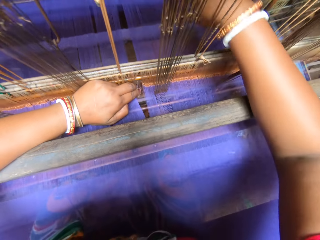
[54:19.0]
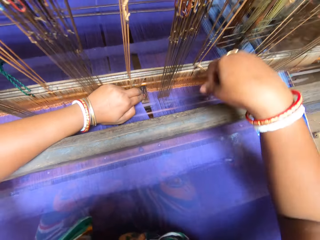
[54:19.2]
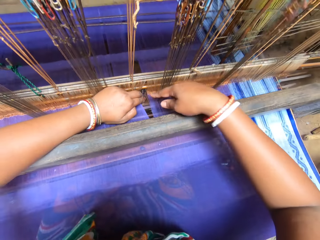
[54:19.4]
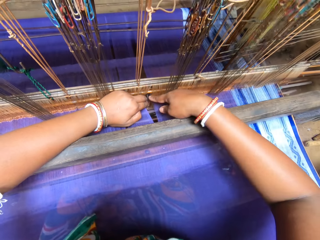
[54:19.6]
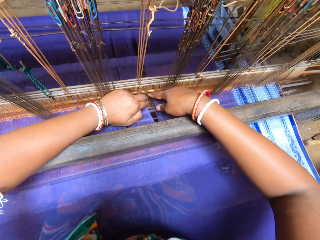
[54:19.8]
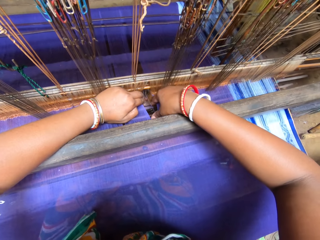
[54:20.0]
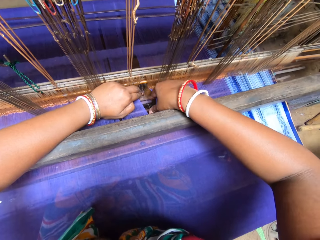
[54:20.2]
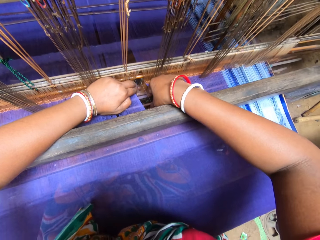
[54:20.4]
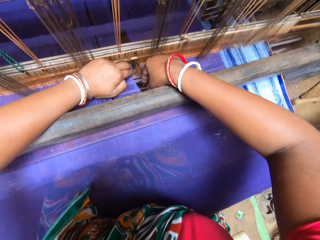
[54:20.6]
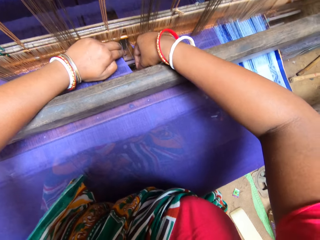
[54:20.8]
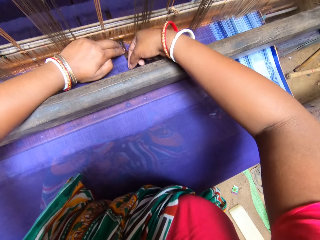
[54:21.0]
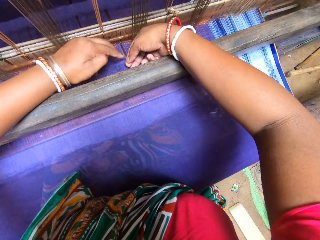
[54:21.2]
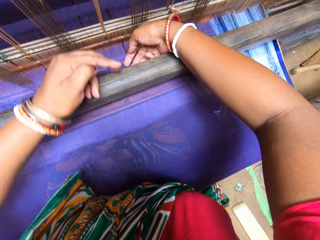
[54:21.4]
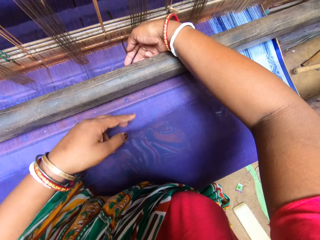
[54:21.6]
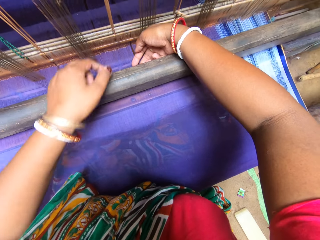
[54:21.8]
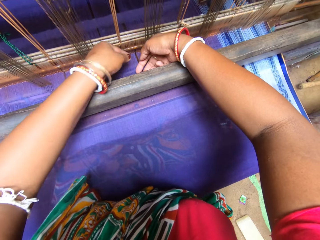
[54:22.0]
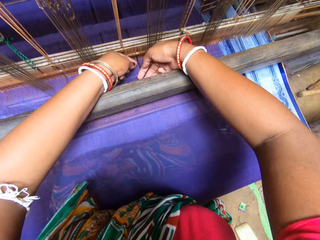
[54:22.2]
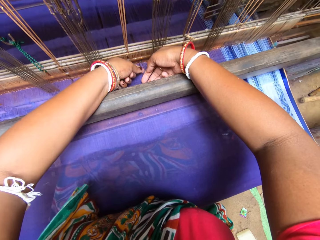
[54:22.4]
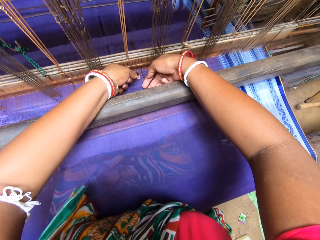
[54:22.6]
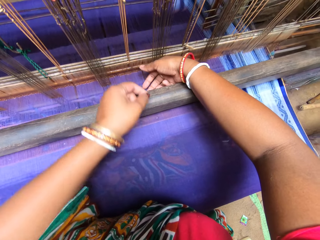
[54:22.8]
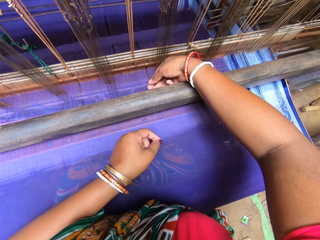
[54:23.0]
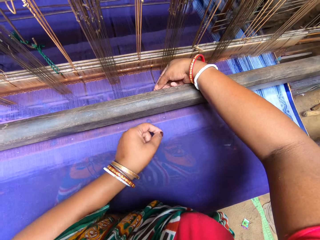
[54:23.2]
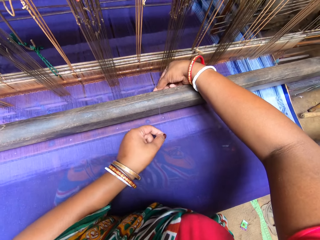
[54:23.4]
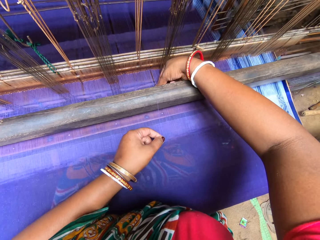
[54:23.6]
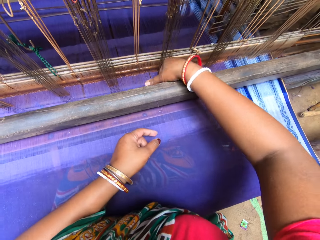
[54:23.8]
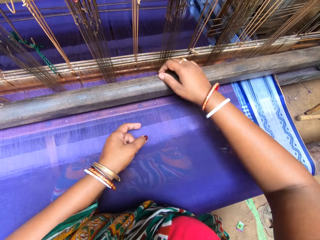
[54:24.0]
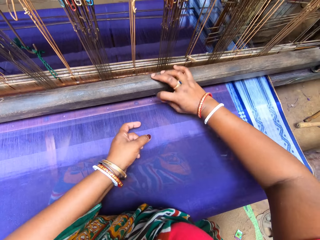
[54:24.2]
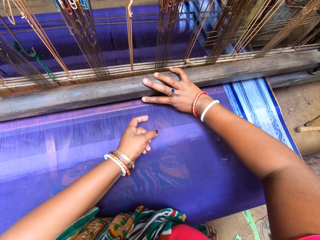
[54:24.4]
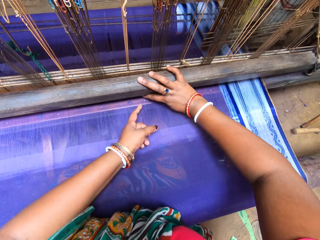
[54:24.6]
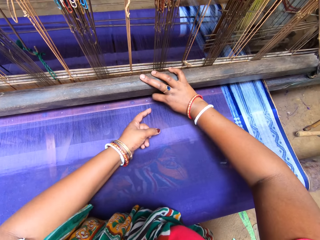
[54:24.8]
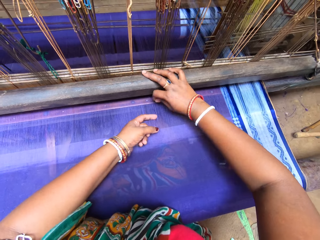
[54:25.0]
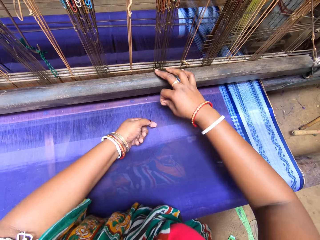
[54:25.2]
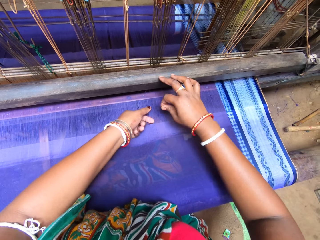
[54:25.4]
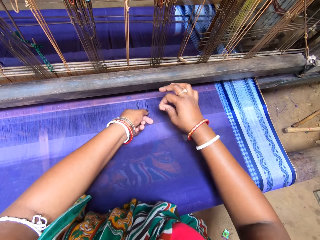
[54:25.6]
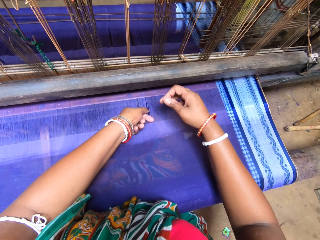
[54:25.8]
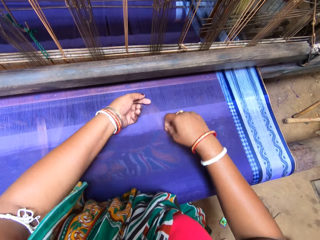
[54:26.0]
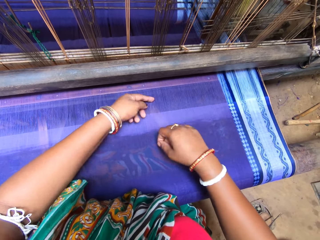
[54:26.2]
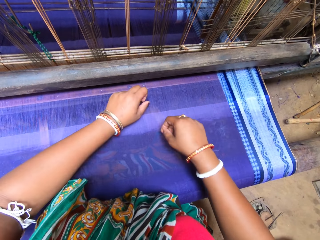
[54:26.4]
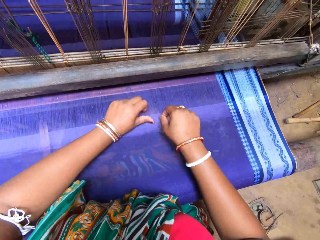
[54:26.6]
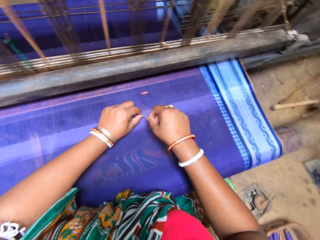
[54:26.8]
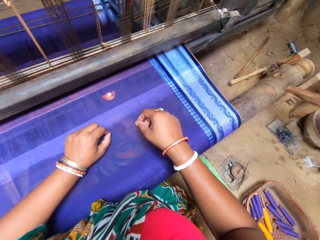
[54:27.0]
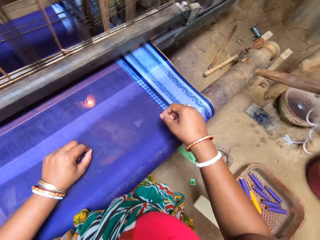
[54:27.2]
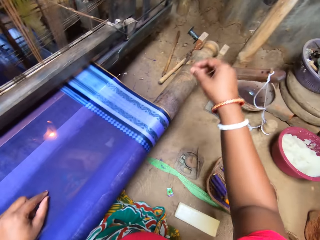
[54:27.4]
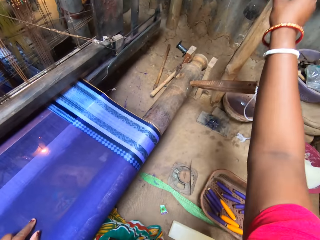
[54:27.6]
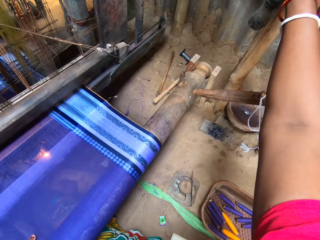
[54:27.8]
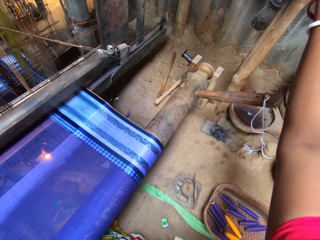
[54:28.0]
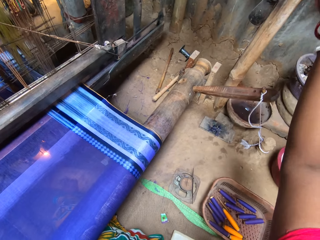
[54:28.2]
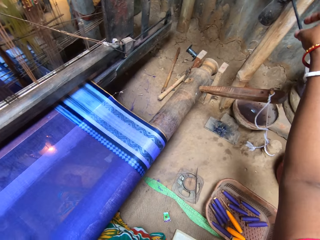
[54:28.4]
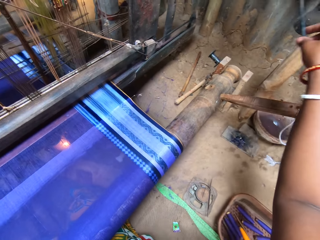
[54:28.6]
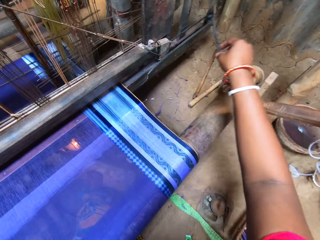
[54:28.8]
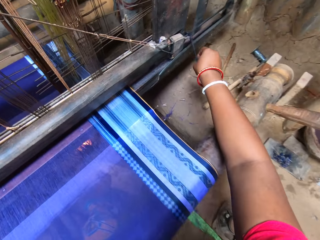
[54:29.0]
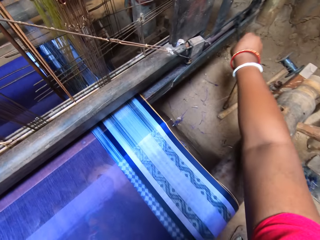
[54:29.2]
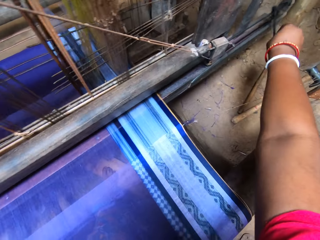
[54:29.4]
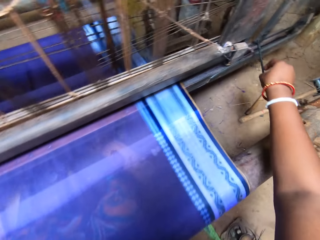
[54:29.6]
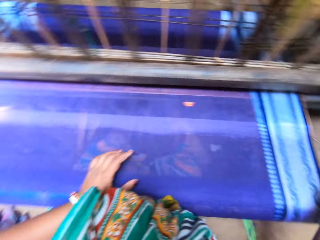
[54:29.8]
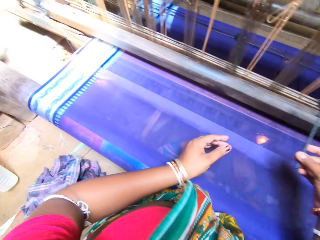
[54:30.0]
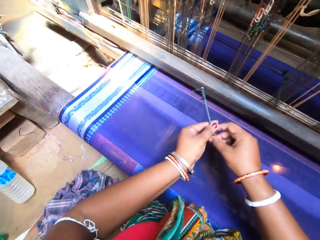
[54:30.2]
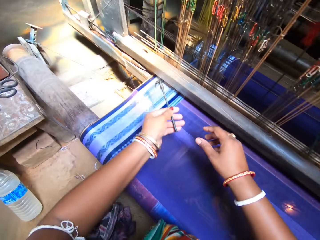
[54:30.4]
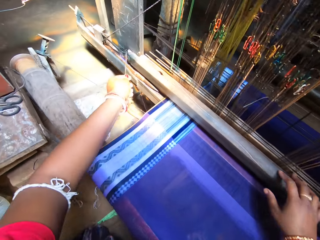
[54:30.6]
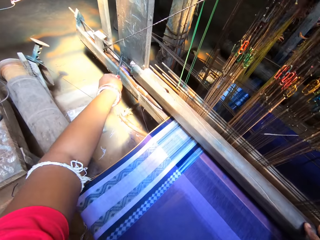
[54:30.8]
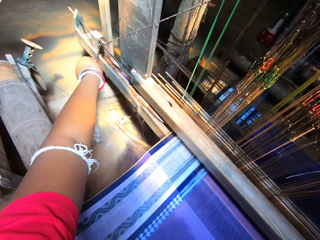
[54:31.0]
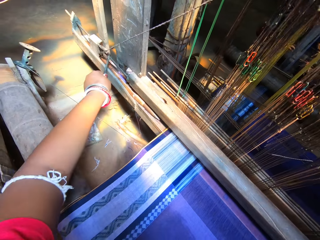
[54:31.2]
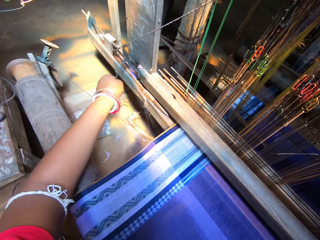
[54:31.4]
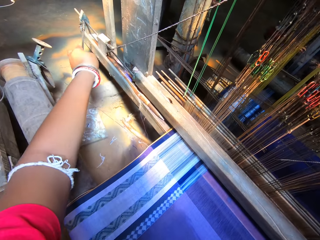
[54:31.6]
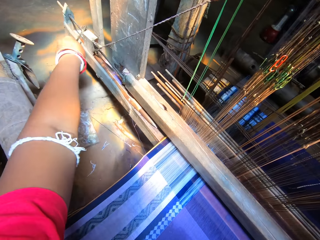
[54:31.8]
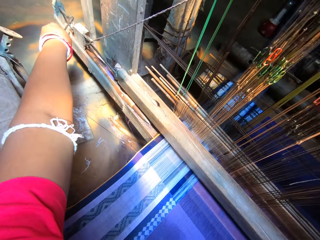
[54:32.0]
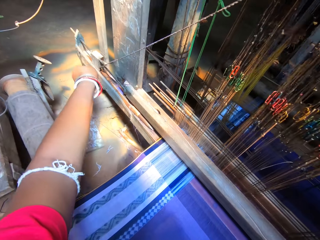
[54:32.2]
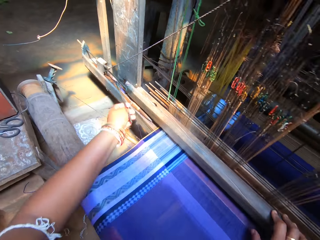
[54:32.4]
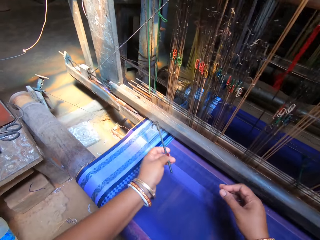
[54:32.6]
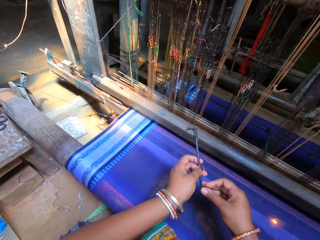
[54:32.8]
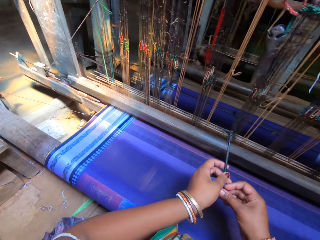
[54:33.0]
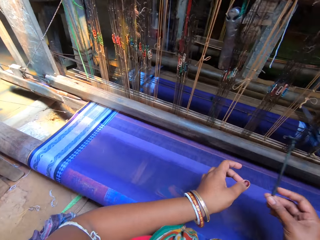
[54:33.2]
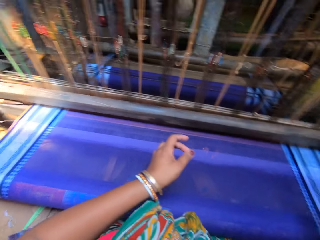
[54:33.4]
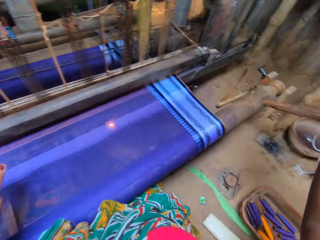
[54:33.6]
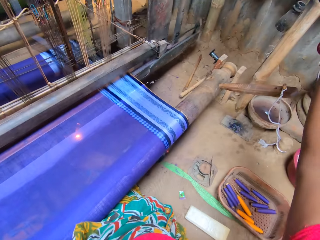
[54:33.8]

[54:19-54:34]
The camera wearer shifts a shaft bar with a pin in her right hand. She brushes the machine. She passes the pin from her right hand to her left hand. She shifts the shaft bar with the pin in her left hand.

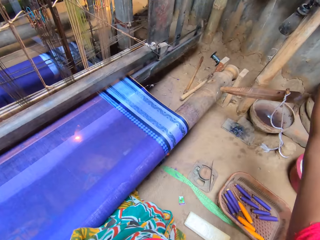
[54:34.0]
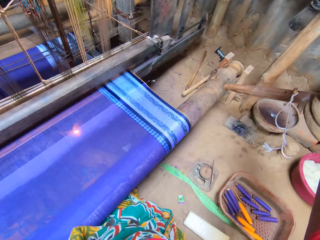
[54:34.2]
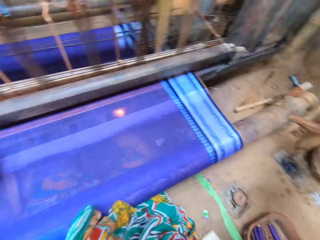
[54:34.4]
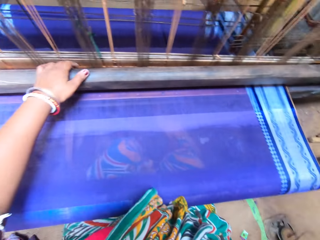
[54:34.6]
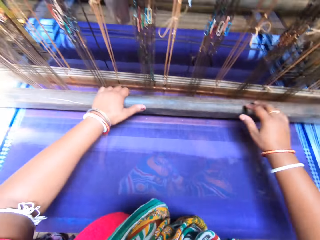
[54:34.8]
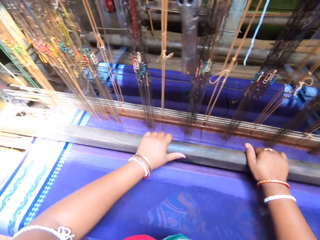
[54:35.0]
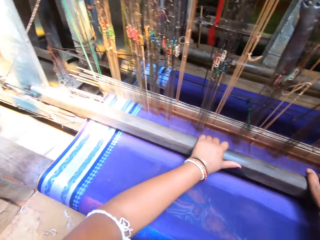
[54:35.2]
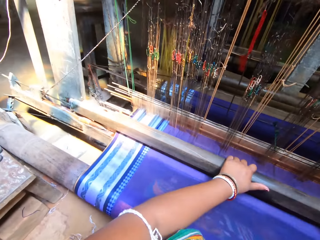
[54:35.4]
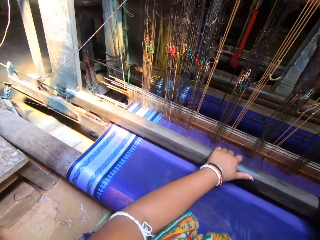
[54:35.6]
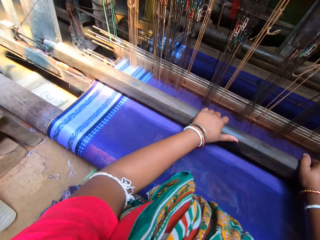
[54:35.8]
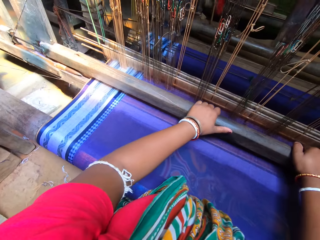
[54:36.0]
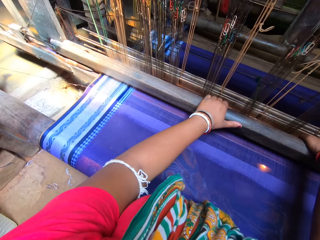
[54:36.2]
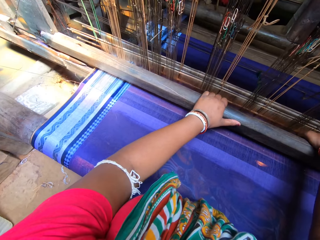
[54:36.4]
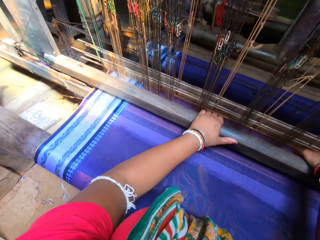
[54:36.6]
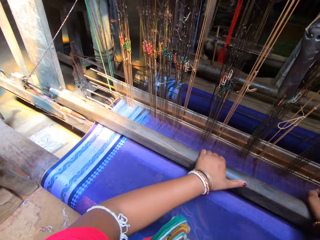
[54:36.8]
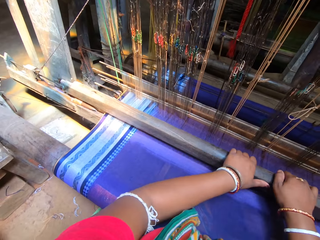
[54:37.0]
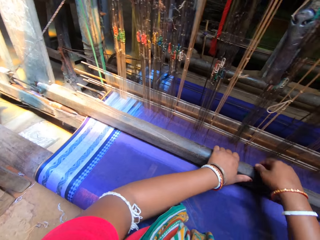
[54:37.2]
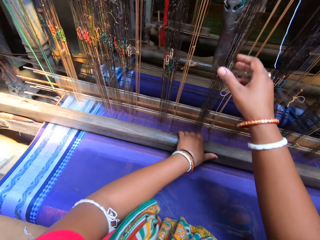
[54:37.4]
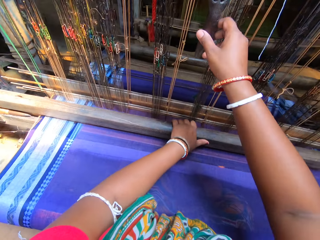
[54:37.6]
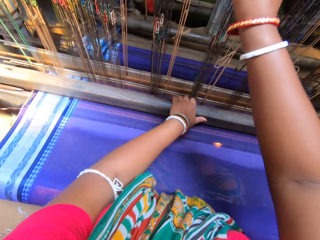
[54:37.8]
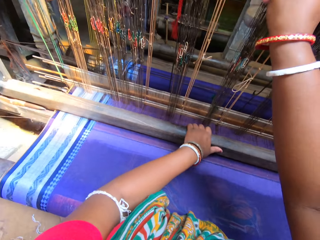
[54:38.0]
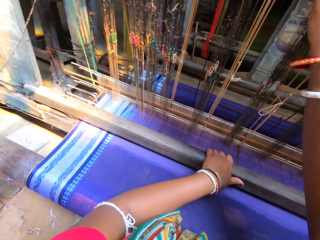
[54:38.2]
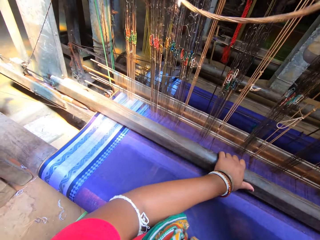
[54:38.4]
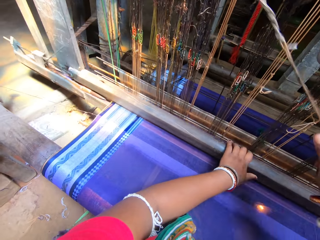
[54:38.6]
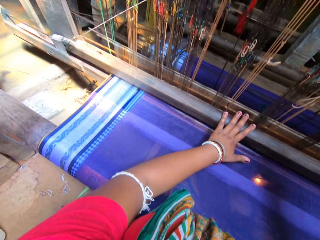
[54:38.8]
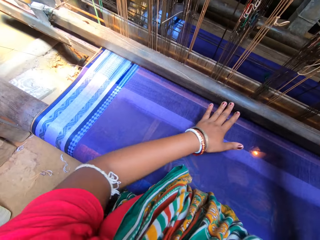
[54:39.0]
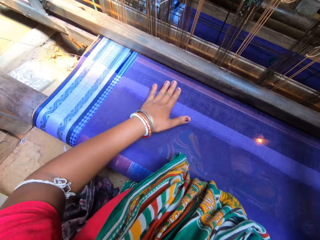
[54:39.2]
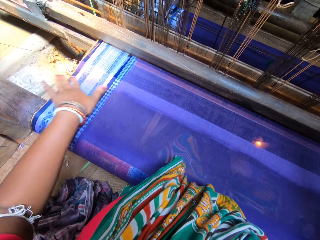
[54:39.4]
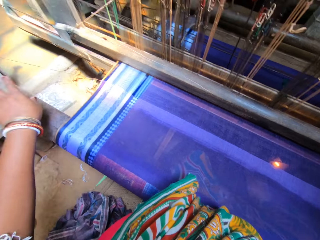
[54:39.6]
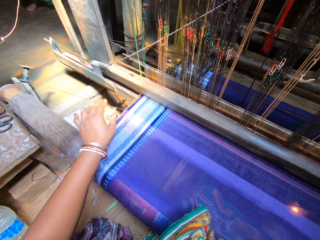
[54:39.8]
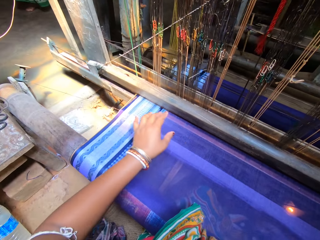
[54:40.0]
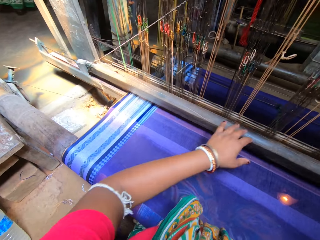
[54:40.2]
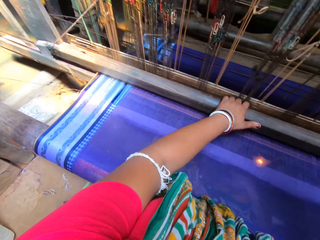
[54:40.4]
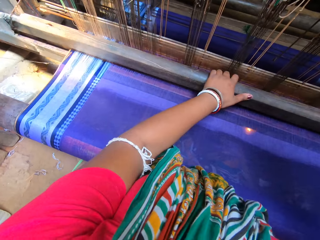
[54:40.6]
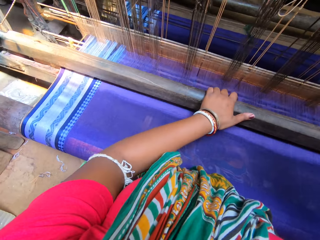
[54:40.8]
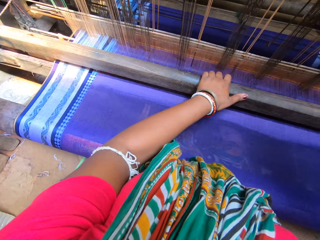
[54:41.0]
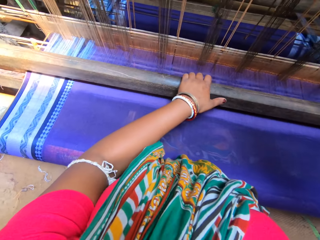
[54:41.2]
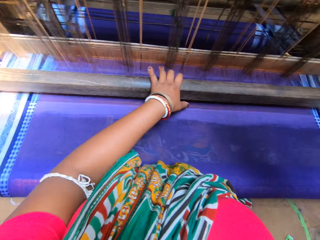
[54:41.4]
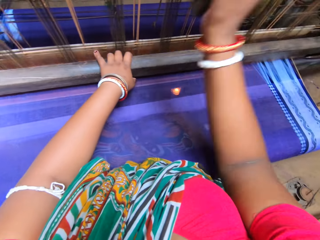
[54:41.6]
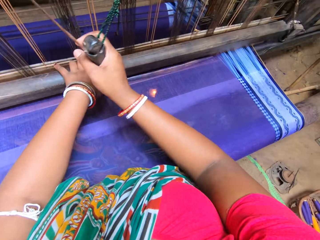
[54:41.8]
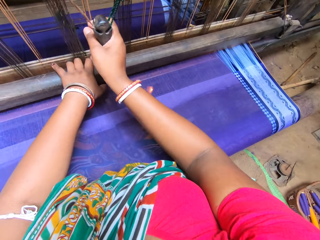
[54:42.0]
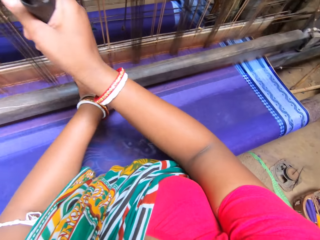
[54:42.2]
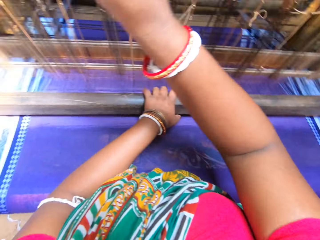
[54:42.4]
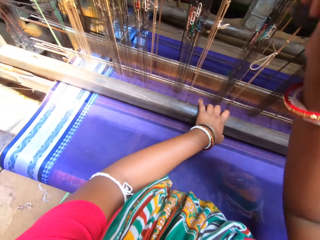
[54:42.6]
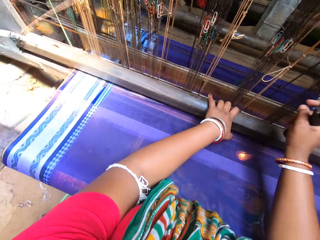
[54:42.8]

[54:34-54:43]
The camera wearer grips the shaft bar of the handloom weaving machine in both hands. She weaves the fabric with both hands. She drags down a handle with her right hand. A person speaks to the camera wearer. The camera wearer sews the cloth on the machine.
